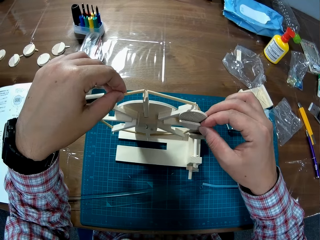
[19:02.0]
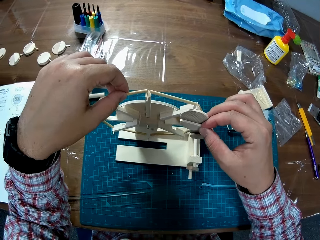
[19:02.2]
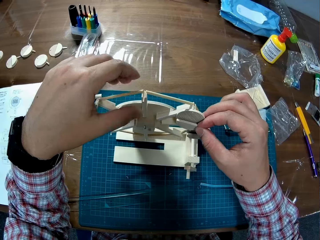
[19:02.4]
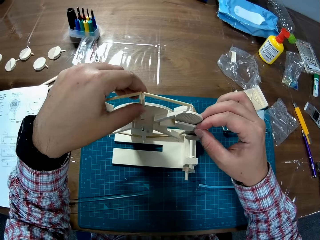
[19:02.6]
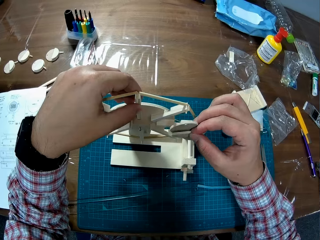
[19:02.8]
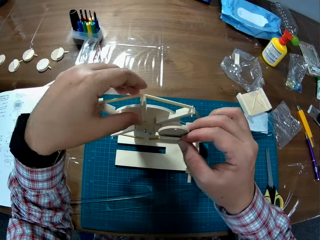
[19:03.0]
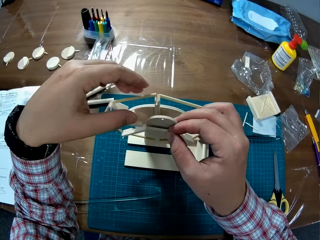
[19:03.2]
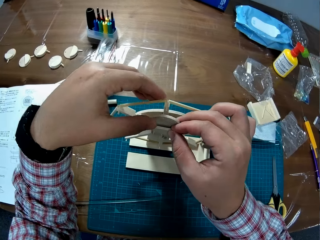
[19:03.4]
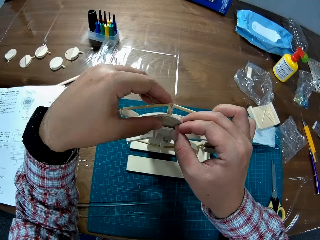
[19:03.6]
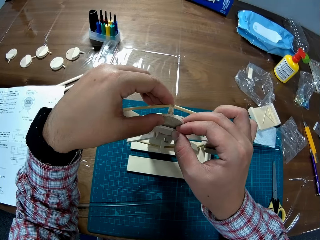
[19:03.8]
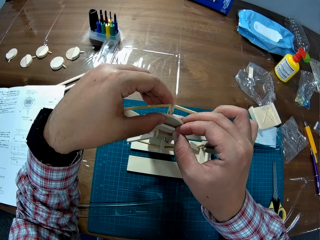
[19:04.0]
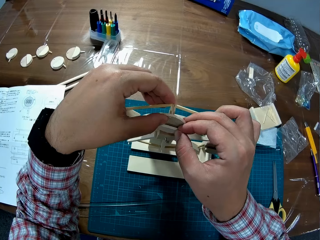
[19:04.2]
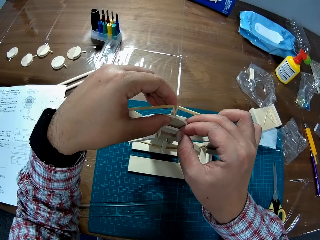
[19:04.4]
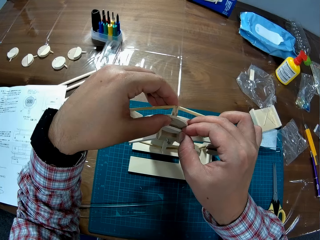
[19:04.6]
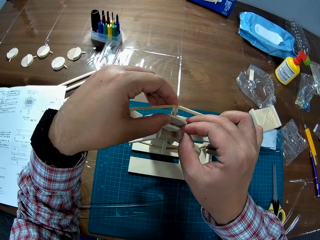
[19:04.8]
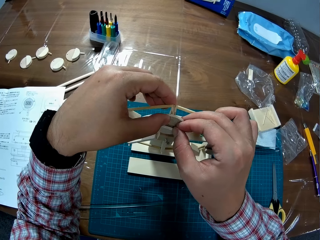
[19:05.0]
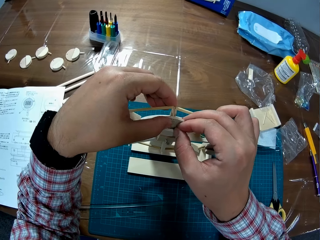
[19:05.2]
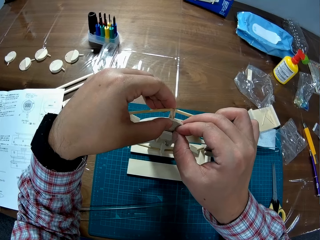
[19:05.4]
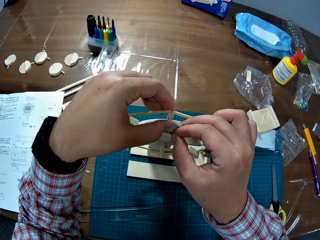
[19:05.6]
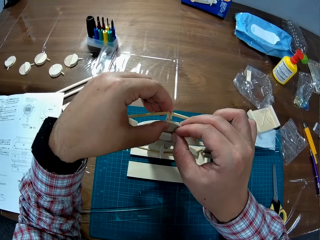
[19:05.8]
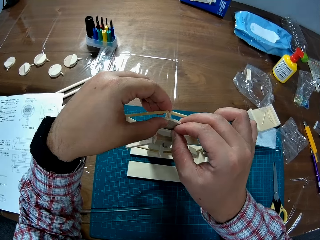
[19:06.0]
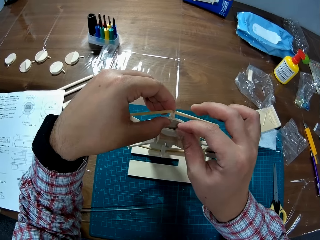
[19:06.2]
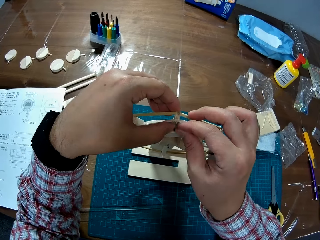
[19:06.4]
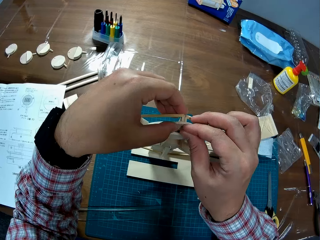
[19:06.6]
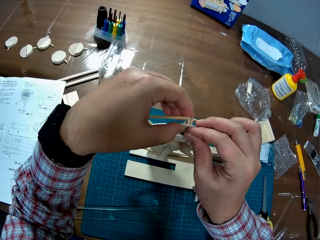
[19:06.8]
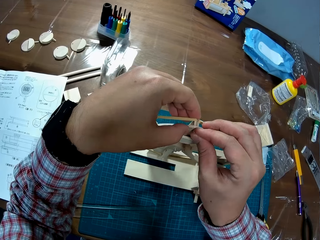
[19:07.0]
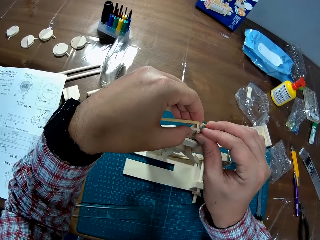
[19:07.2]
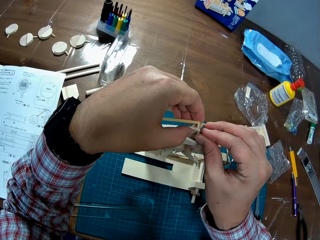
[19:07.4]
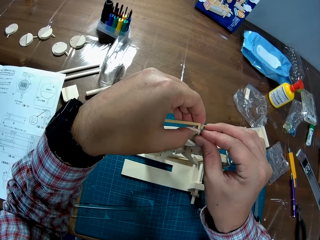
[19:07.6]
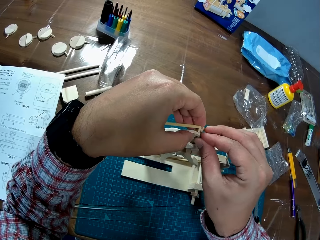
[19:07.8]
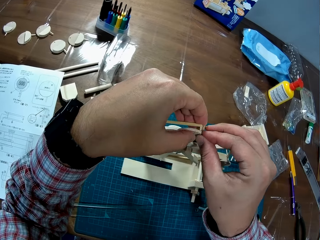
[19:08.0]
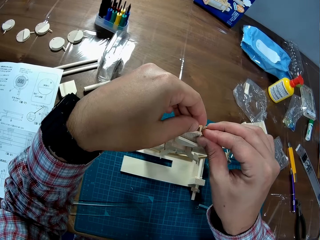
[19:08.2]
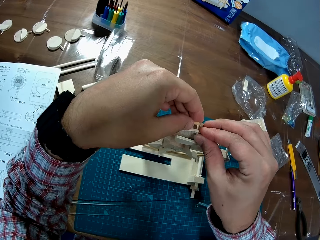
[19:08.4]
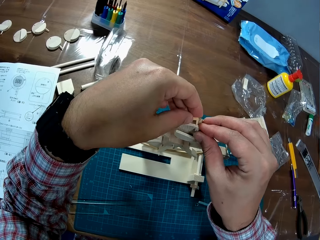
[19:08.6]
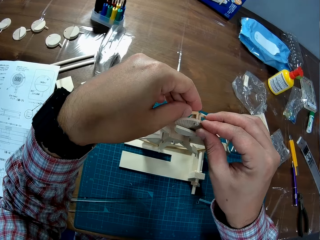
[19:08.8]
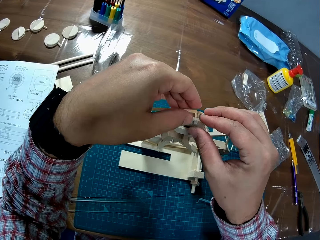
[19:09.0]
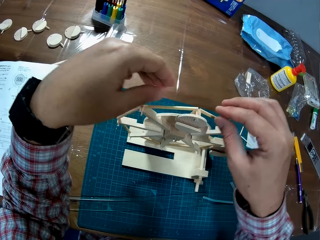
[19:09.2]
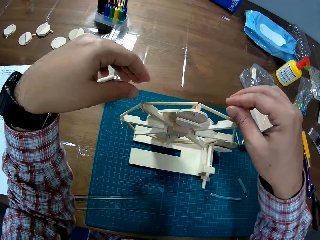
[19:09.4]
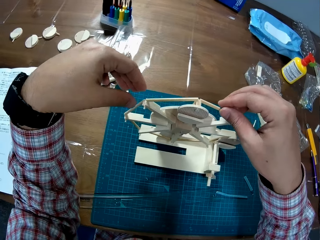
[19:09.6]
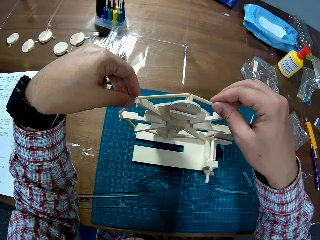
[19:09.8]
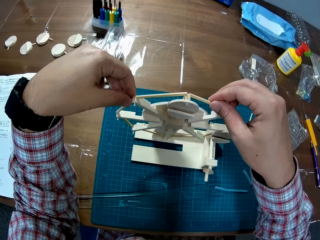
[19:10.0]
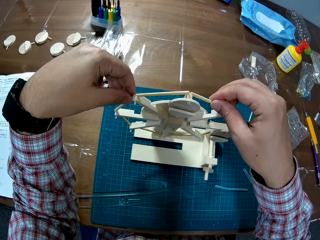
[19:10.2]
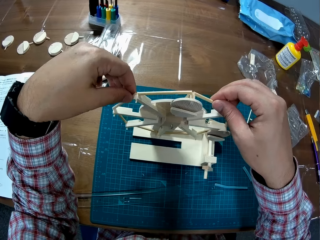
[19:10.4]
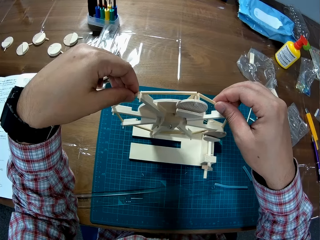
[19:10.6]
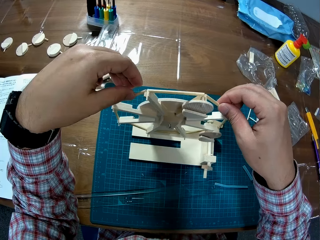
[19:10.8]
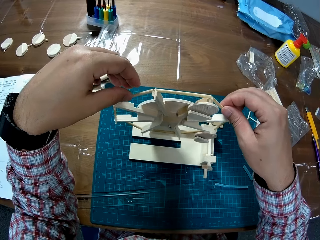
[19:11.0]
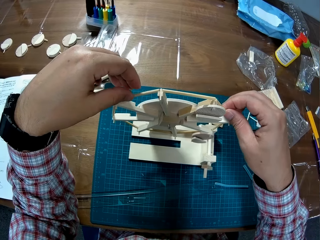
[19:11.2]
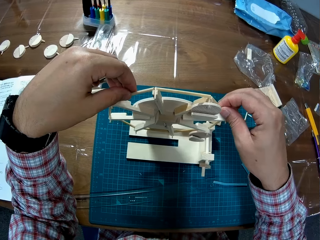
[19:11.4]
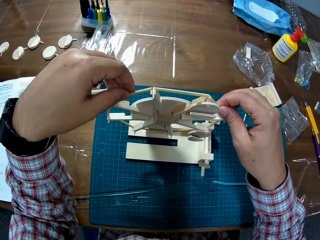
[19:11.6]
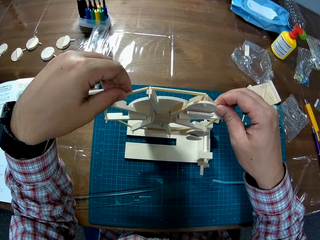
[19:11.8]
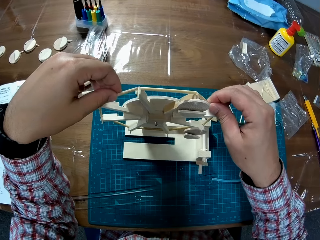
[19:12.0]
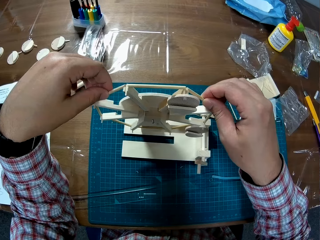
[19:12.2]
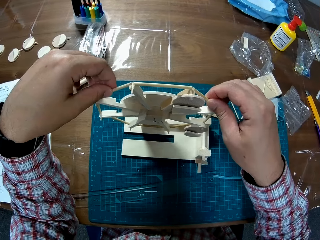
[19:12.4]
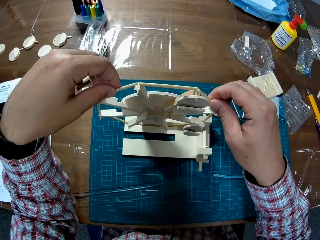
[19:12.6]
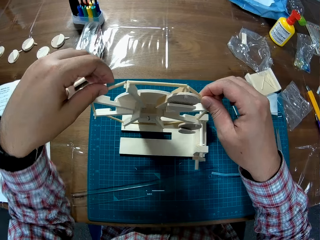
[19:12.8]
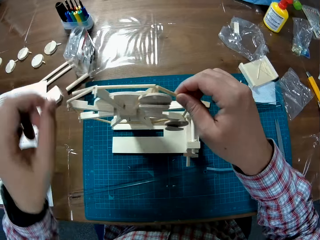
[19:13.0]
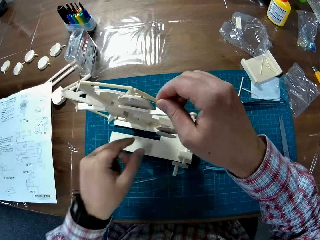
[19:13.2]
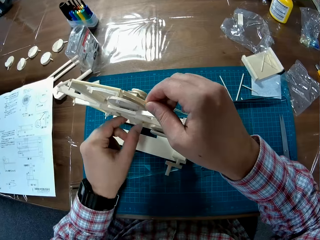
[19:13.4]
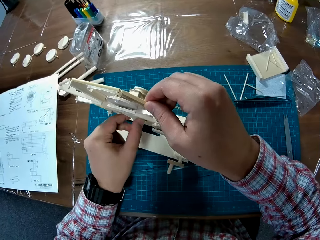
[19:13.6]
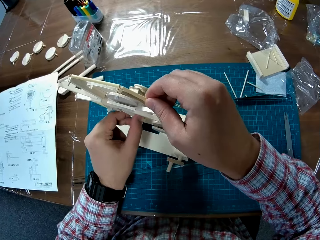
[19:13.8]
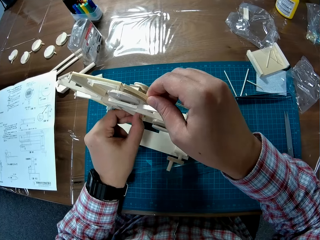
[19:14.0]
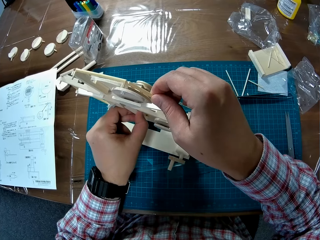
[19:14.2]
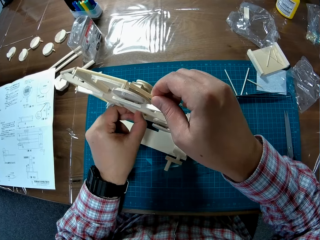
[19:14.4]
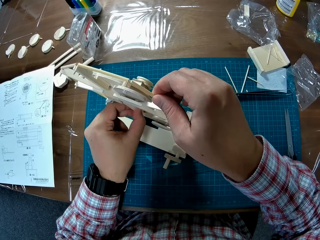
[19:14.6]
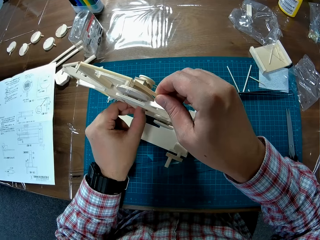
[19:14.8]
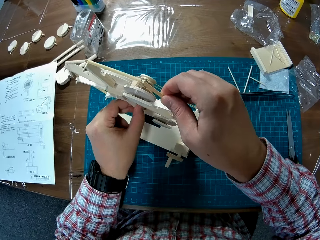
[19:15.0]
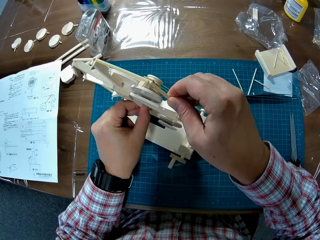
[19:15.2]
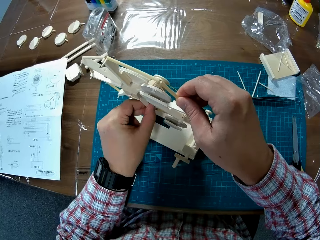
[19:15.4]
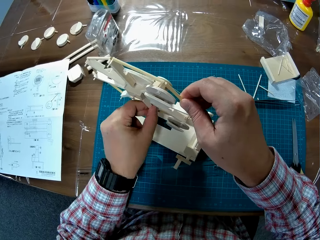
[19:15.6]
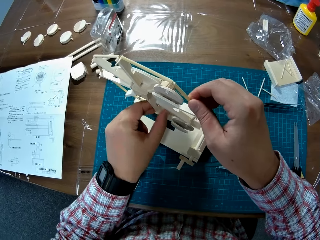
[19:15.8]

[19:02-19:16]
The camera wearer removes a piece of wood from the craft. They place the piece of wood back on the craft. They fix the woodcrafts together. They turn the woodcraft round. They touch the craft.

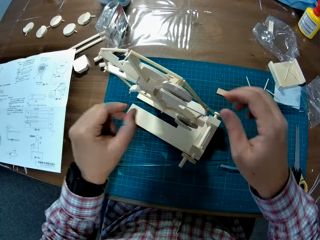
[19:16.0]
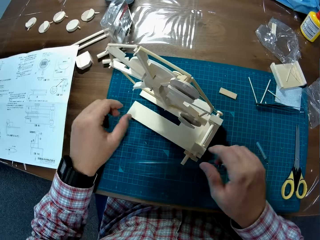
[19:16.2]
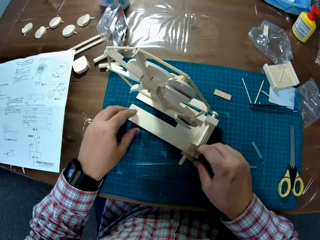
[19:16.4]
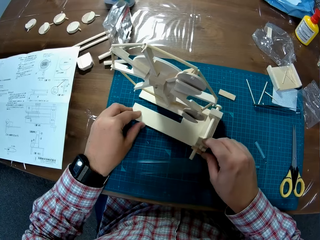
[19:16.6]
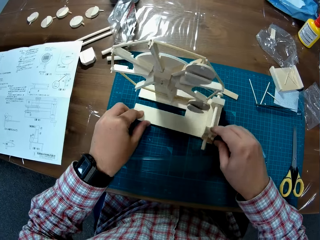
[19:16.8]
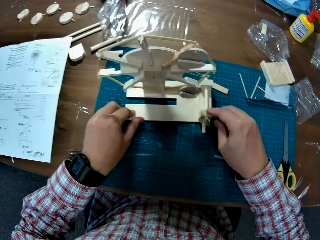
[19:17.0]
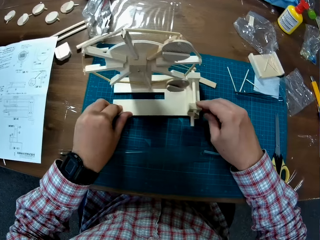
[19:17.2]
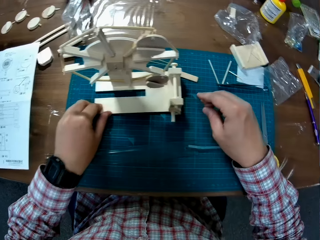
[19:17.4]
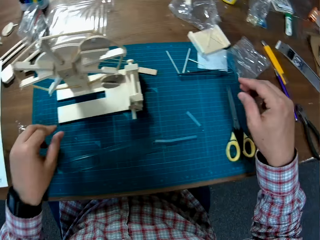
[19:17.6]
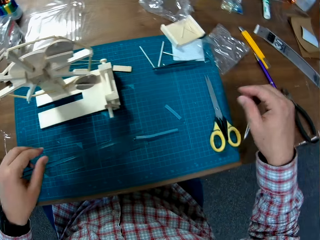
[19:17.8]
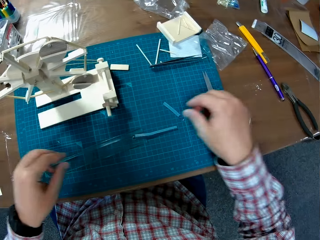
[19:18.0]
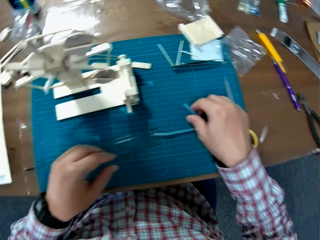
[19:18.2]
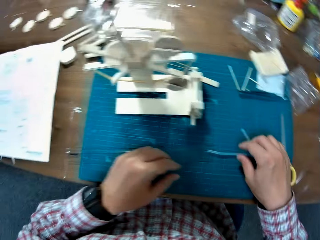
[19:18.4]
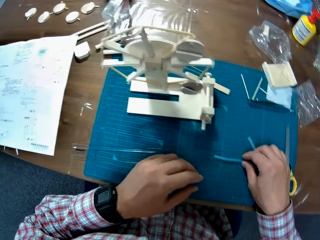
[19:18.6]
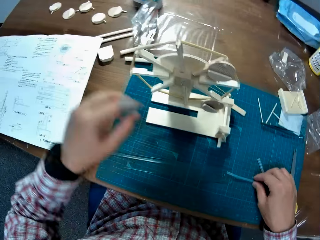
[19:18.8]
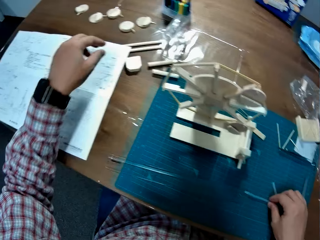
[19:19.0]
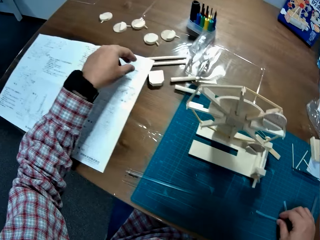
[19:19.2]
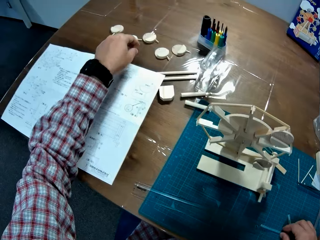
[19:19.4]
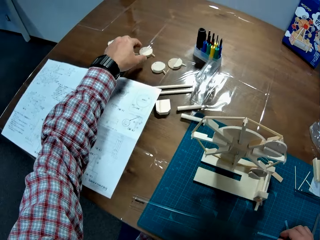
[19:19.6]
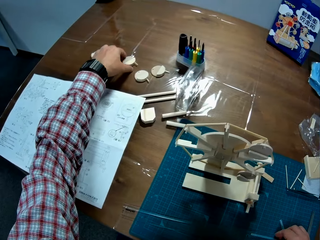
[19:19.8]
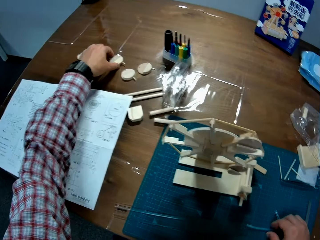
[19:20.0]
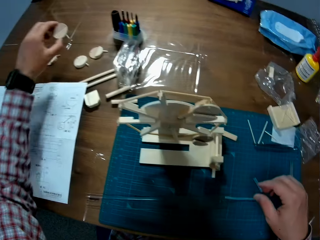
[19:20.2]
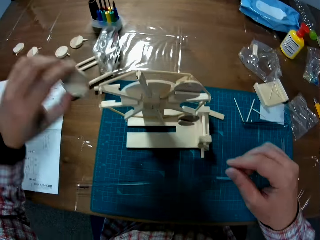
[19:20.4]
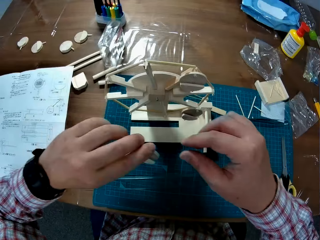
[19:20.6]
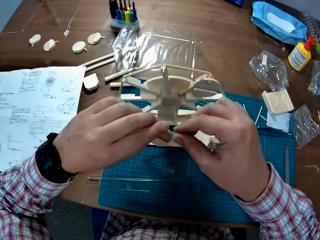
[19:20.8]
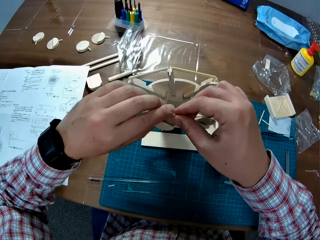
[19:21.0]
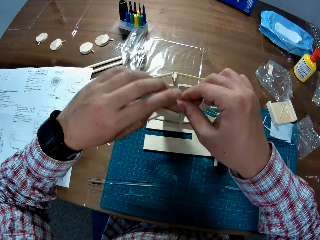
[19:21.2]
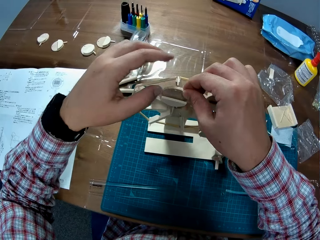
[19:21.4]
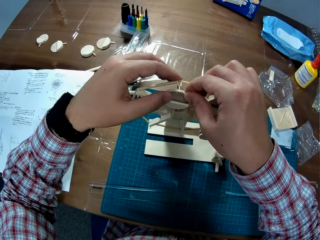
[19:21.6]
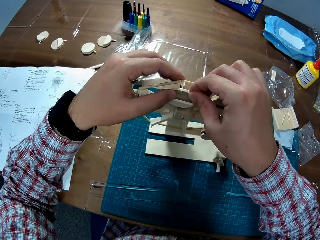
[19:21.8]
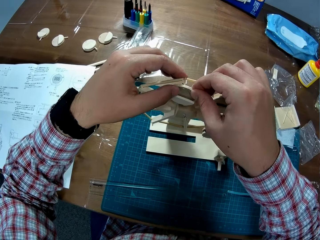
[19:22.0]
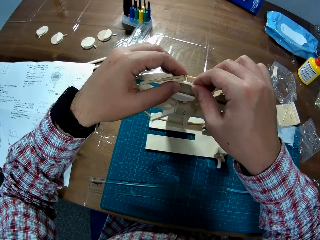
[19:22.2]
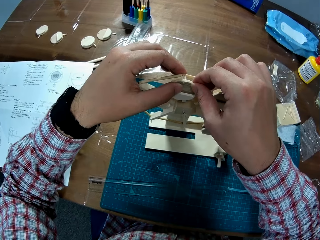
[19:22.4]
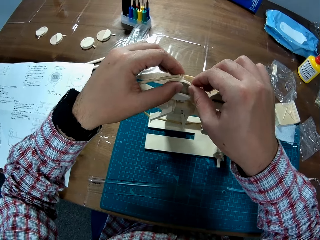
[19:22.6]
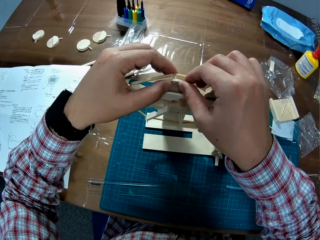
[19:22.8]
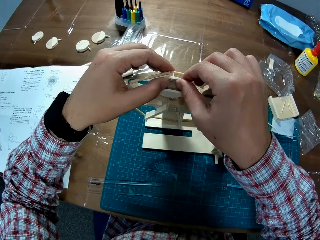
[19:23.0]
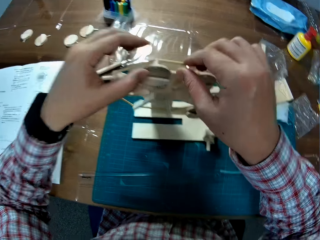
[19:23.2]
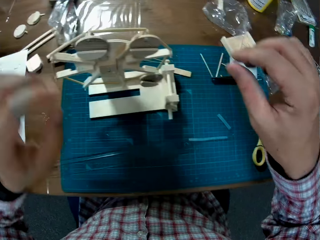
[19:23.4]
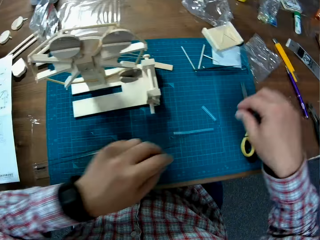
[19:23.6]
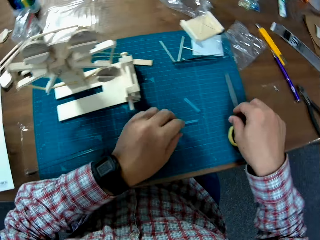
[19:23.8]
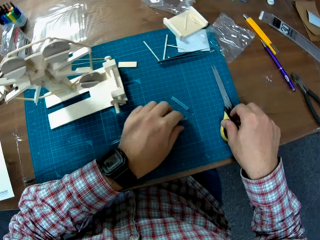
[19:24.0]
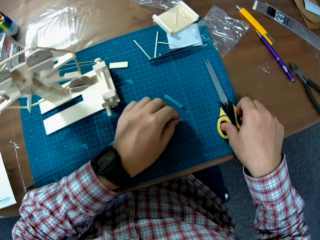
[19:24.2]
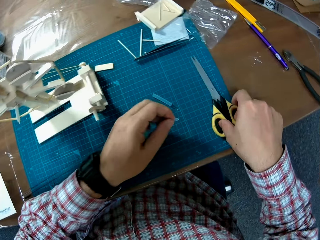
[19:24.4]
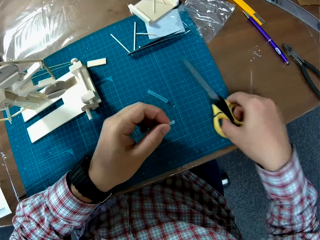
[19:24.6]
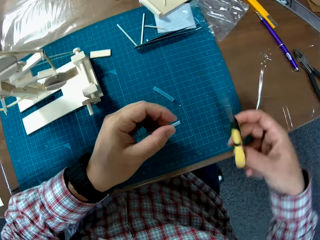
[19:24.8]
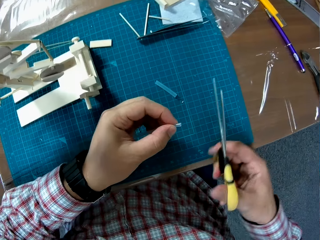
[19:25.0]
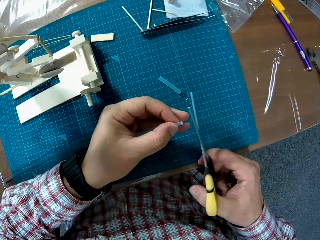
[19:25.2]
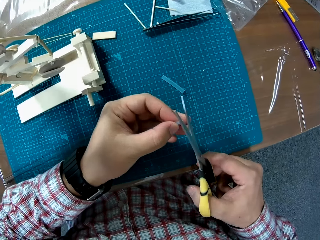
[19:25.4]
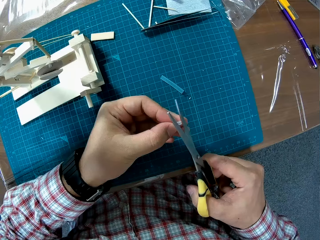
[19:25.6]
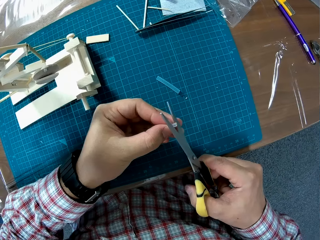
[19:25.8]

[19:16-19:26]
The camera wearer adjusts the craft. He stretches his hand. He picks up a piece of wood from the table. He places the piece of wood on the craft. He fixes the woodcrafts together. He picks up a straw from the table. He picks up the scissors from the table.
